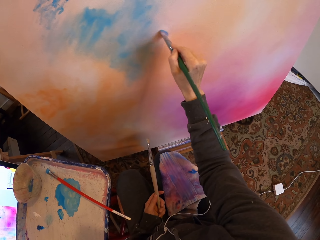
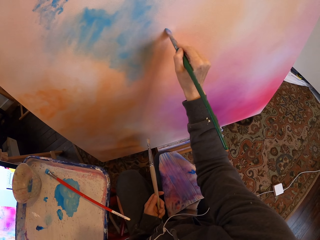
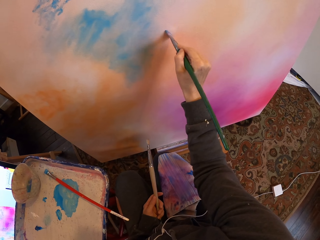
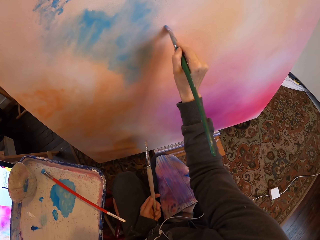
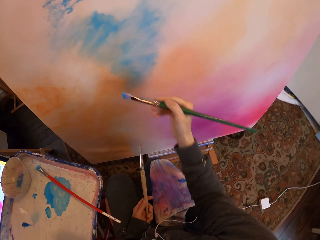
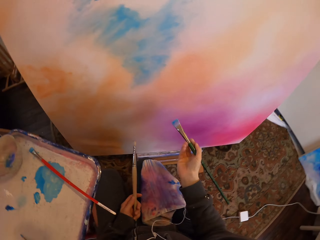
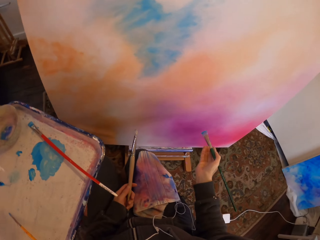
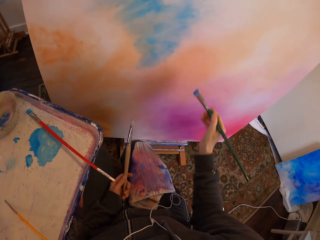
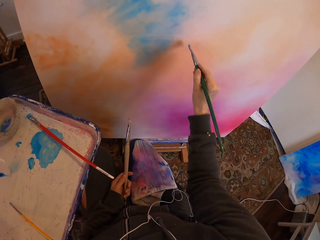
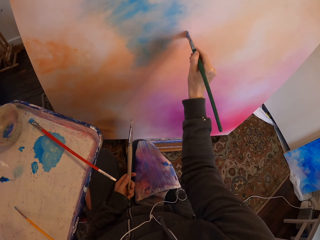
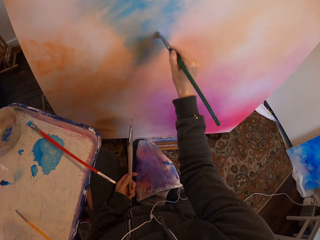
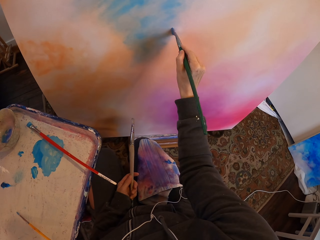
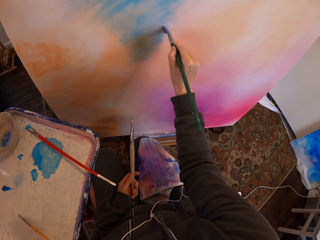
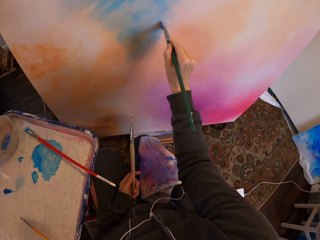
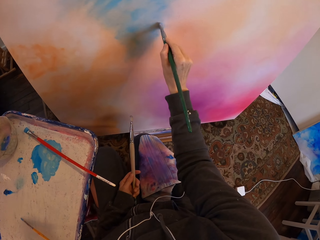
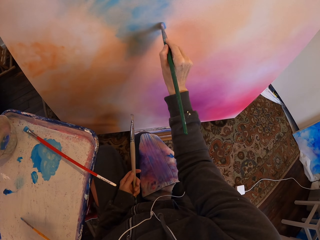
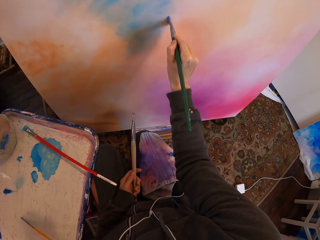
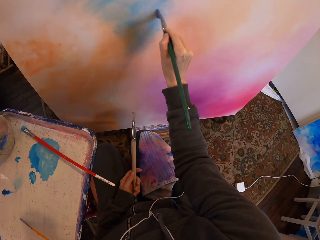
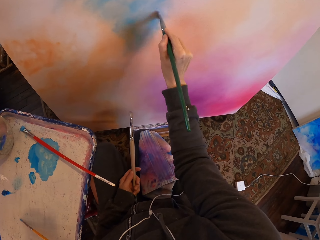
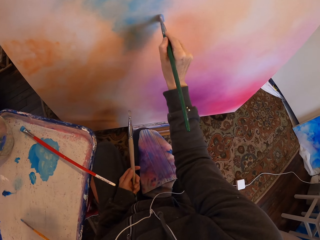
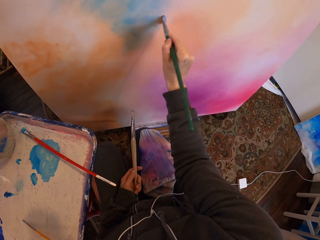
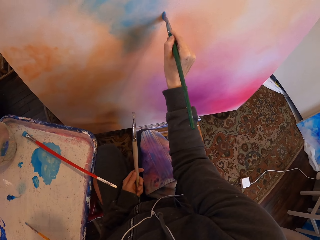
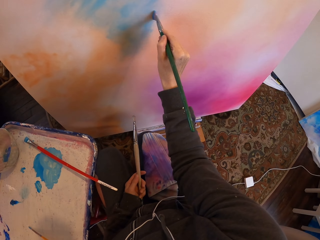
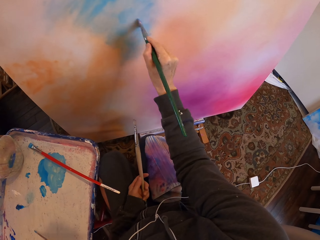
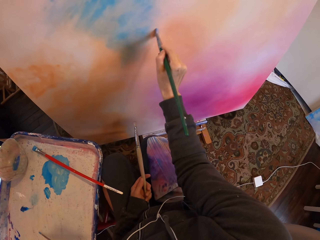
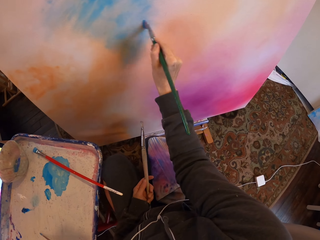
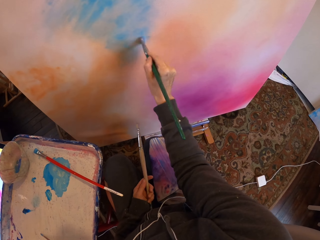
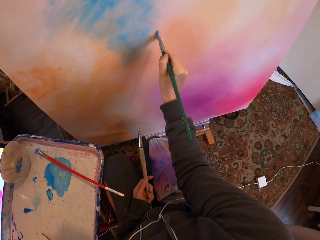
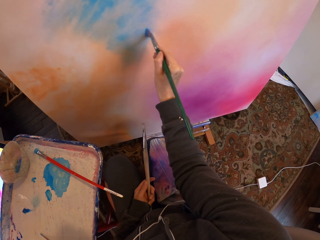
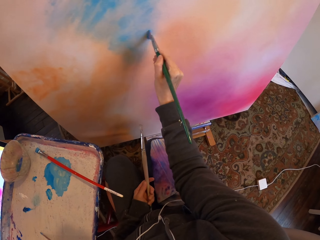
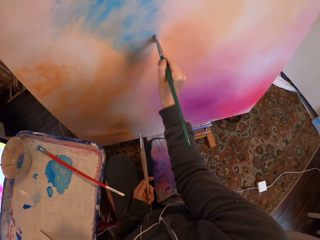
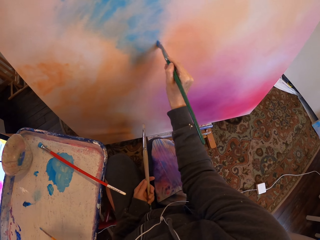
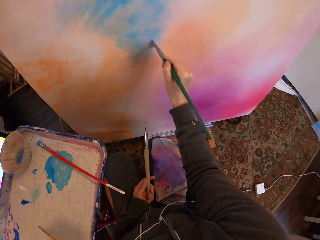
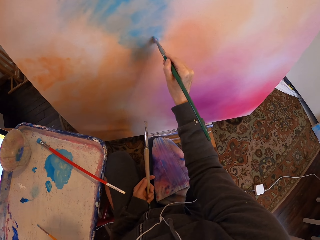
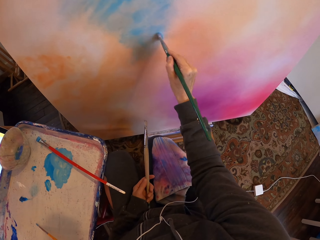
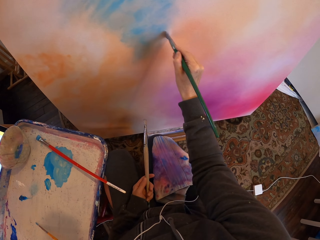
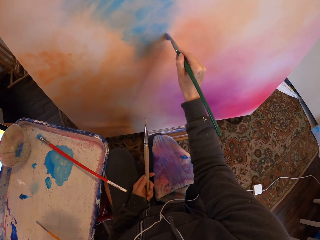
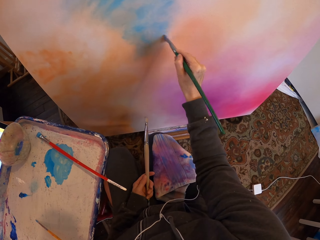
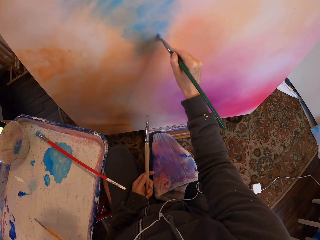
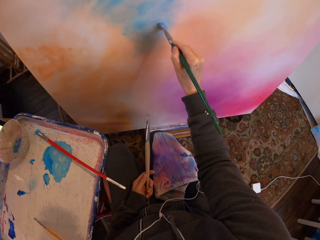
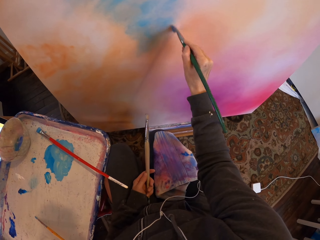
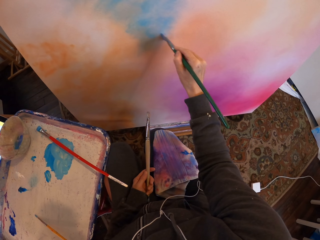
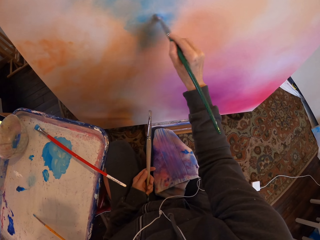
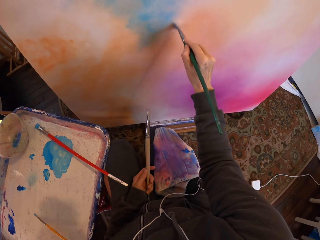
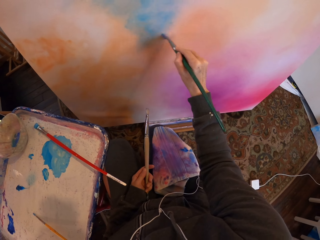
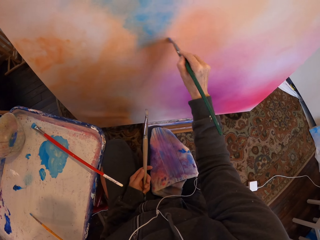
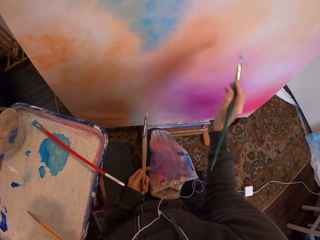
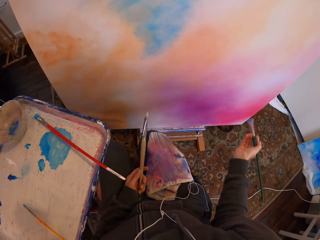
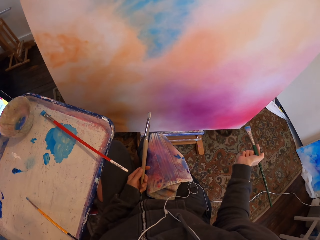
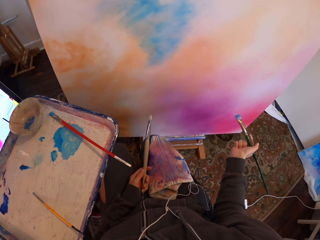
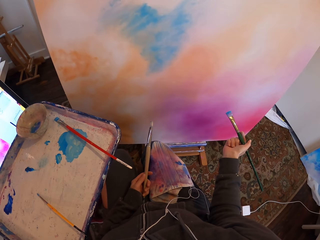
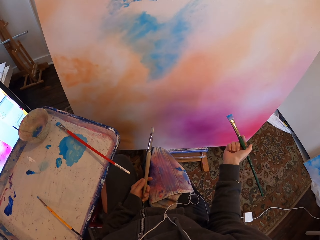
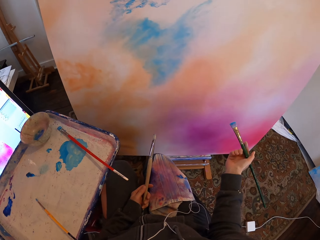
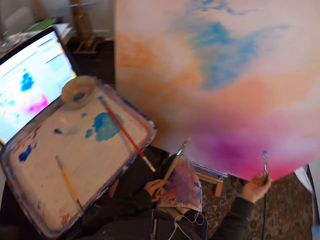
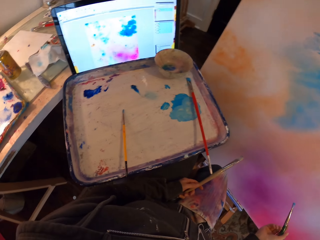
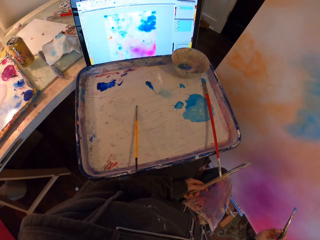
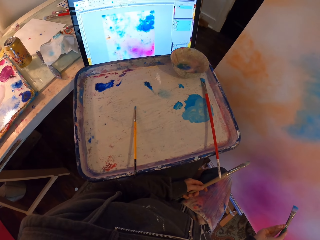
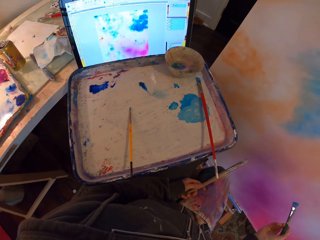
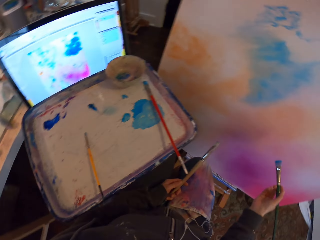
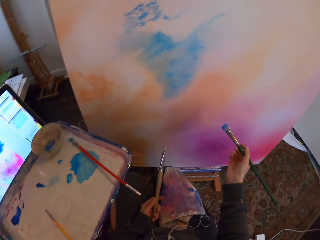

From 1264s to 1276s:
The camera wearer stares at the paintings.

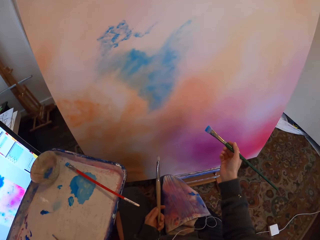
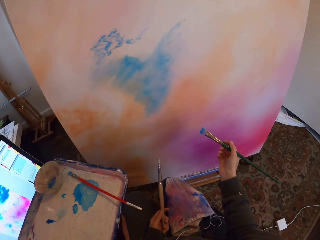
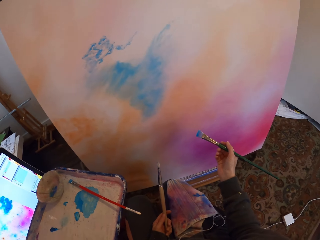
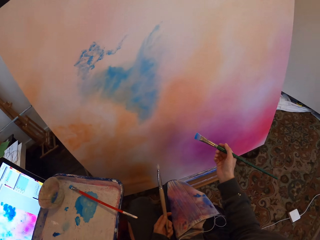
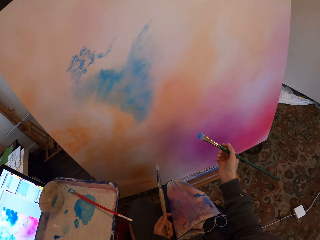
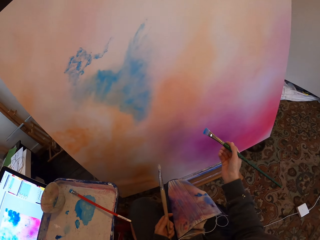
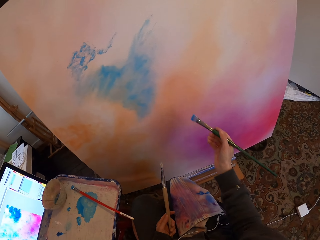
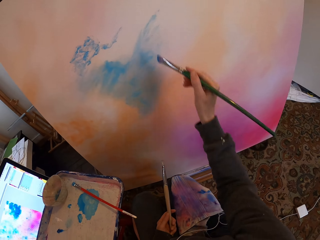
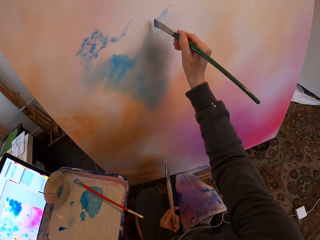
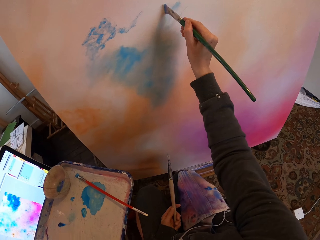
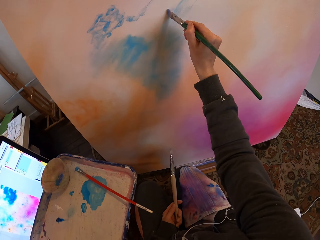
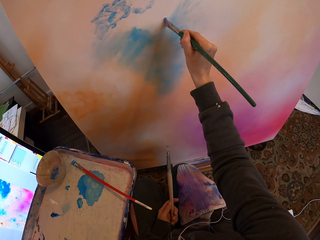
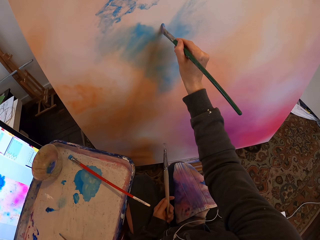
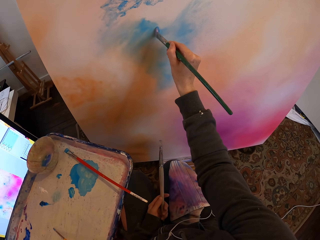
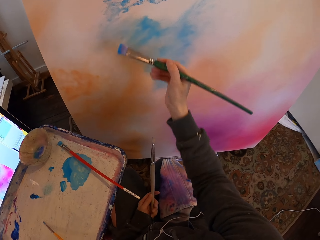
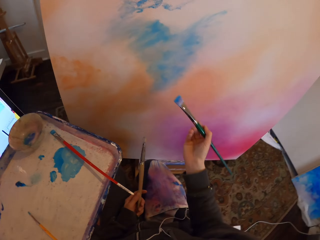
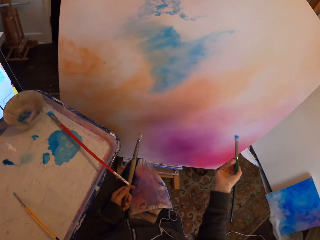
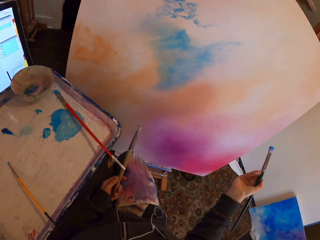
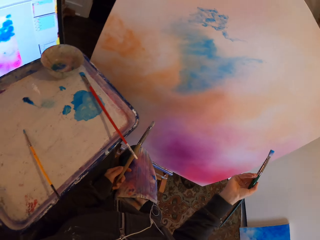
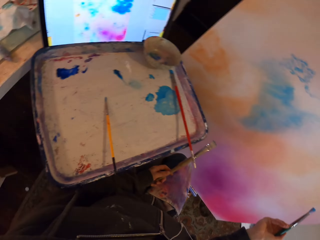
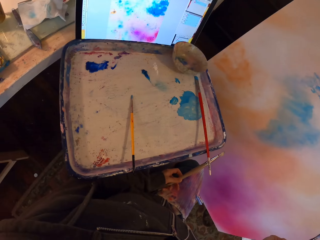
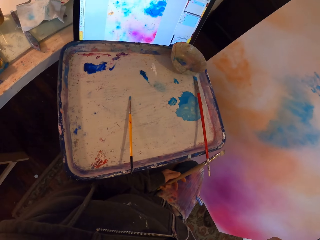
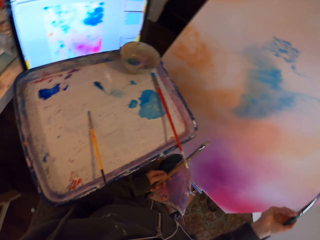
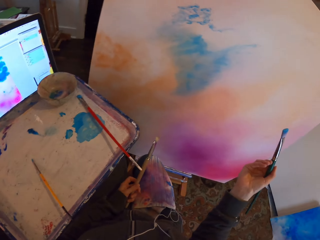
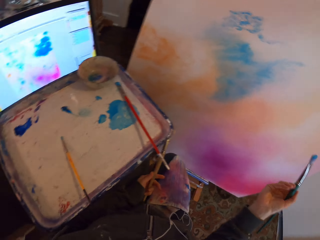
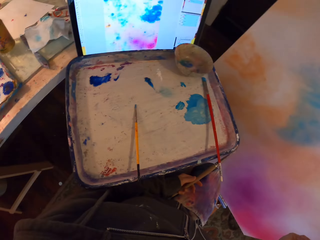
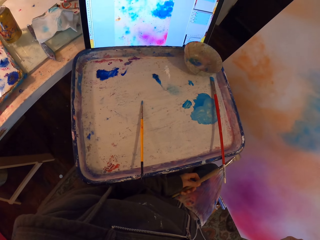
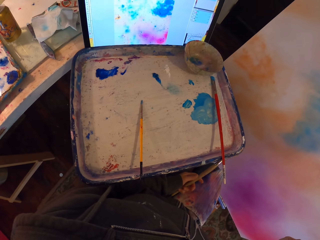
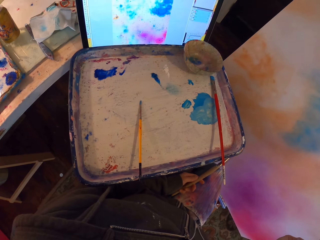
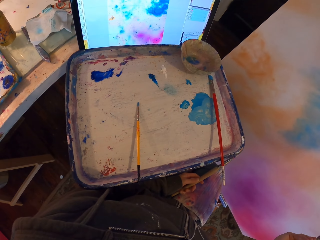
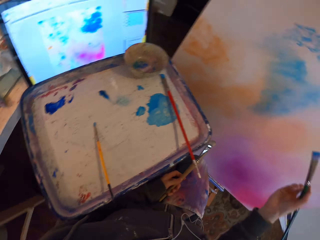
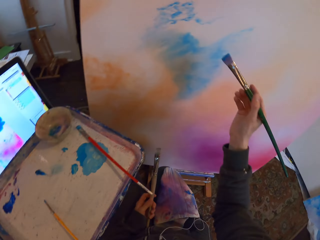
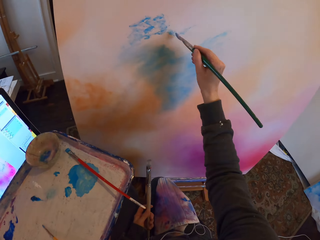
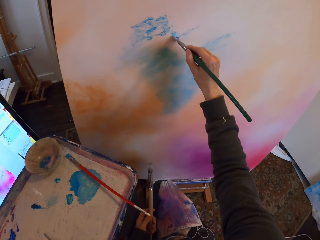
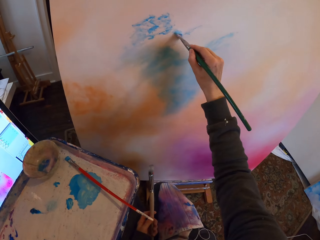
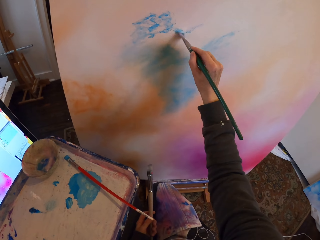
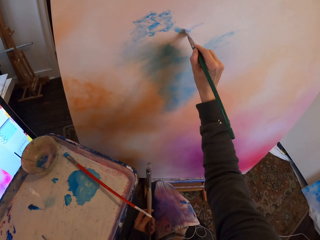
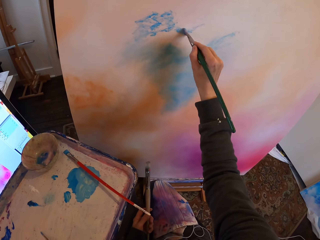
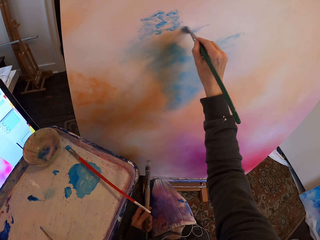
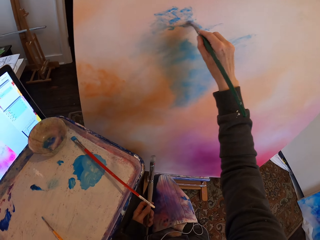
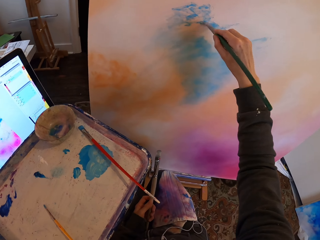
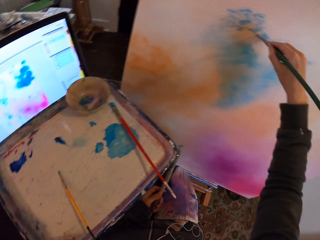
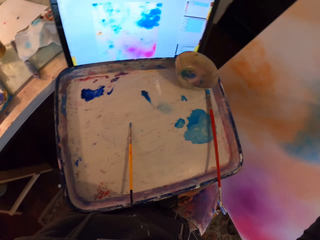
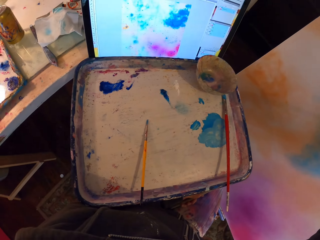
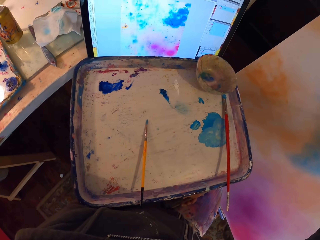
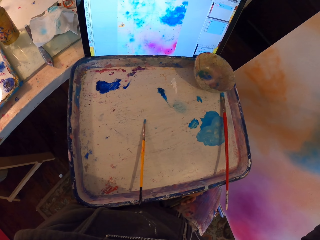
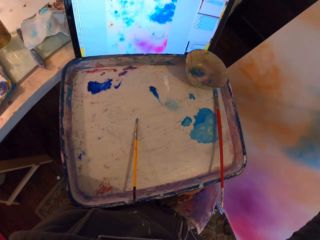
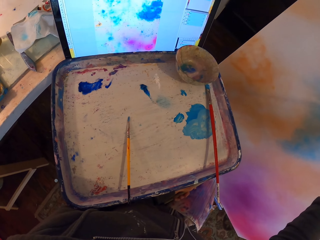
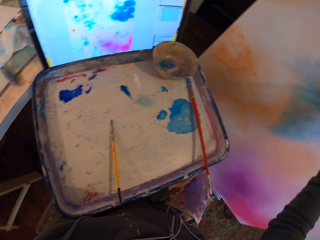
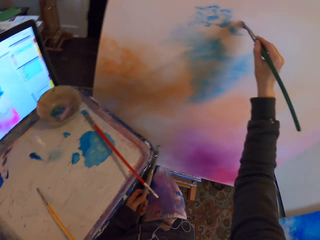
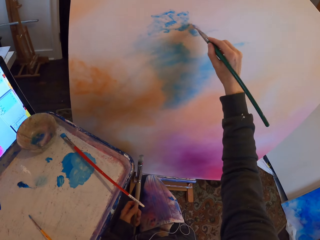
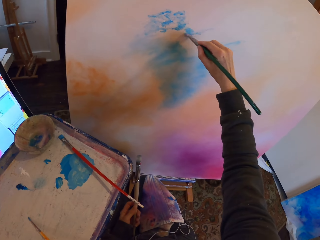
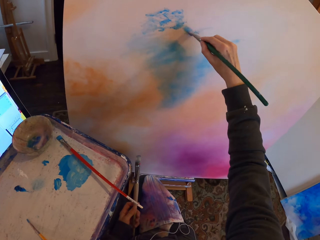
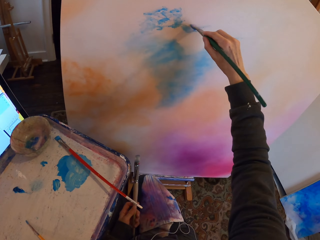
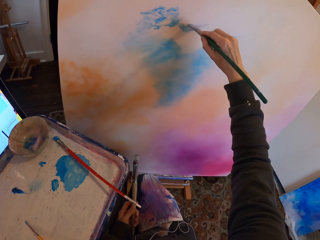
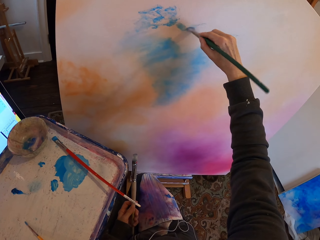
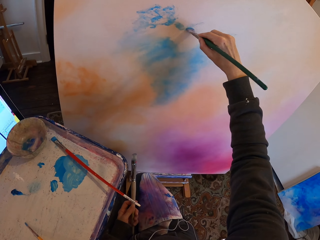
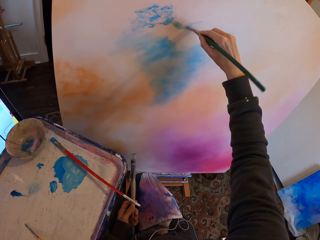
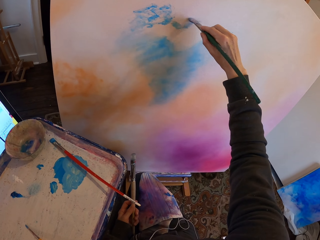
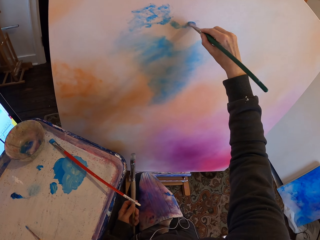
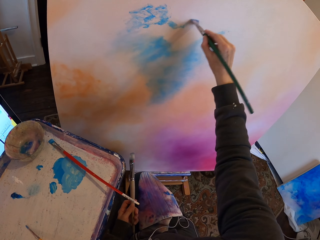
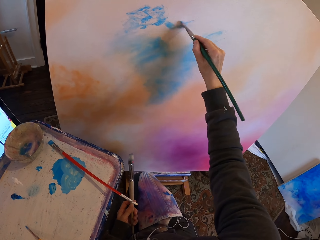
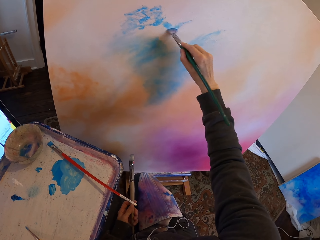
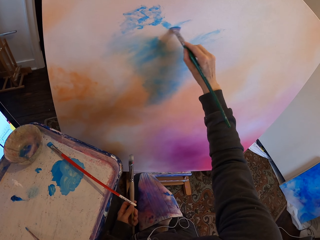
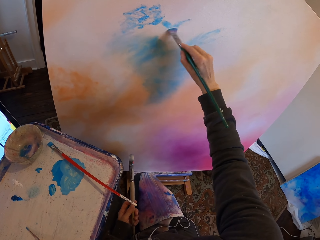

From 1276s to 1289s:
The camera wearer paints on the painting board with a paintbrush. They stare at the paintings. They paint on the board.
